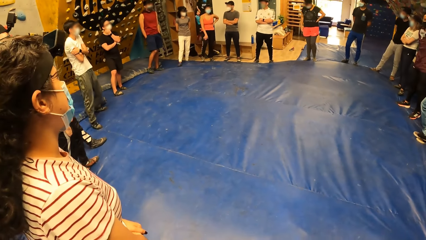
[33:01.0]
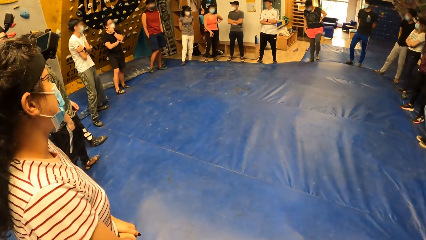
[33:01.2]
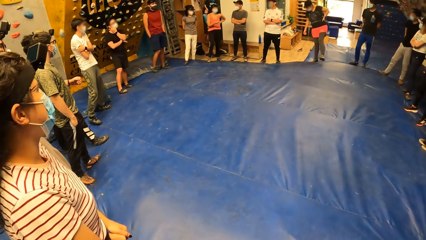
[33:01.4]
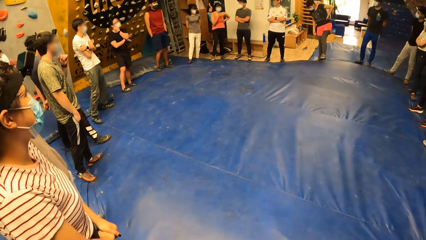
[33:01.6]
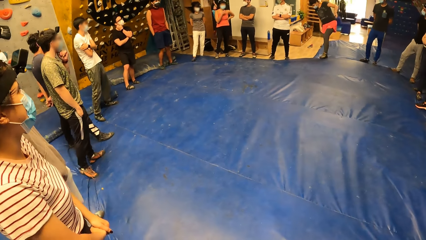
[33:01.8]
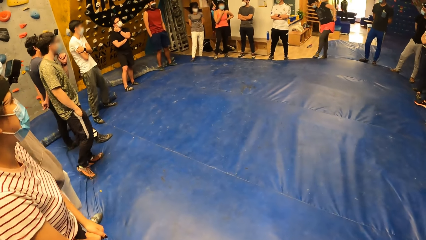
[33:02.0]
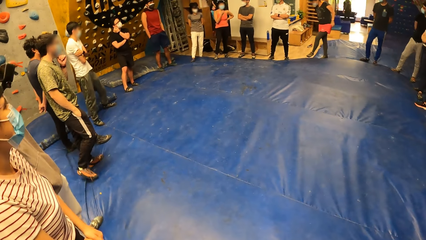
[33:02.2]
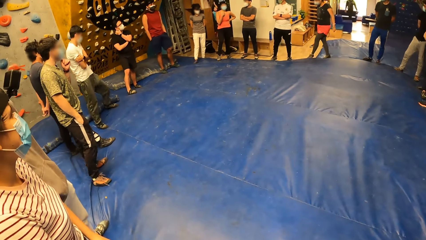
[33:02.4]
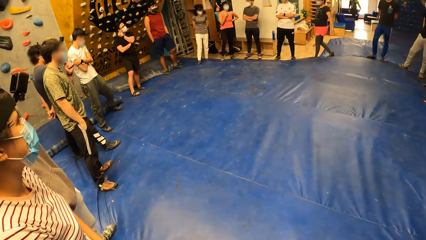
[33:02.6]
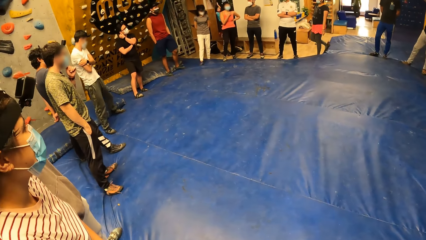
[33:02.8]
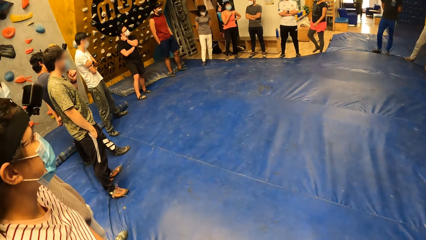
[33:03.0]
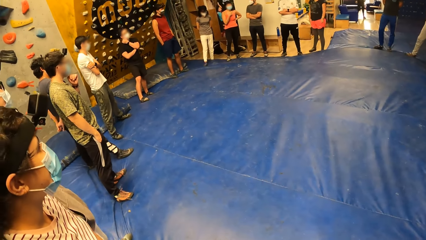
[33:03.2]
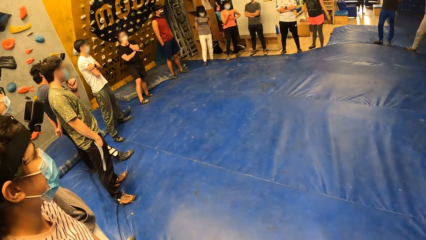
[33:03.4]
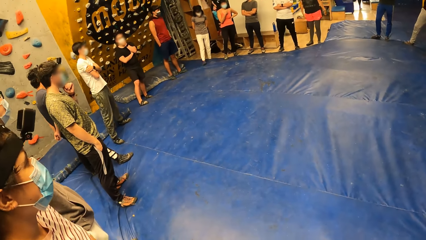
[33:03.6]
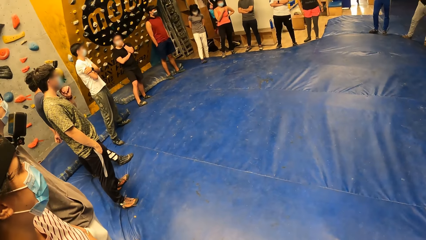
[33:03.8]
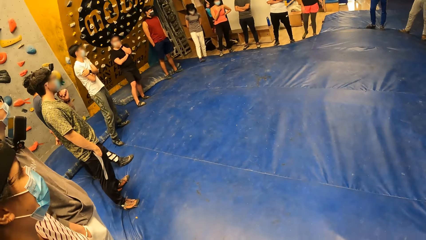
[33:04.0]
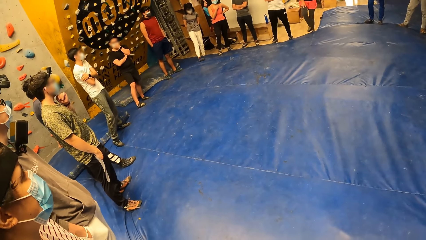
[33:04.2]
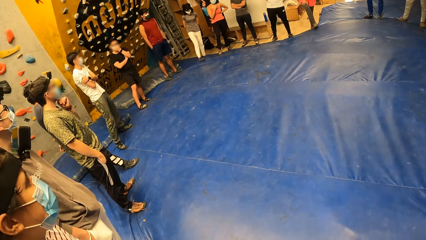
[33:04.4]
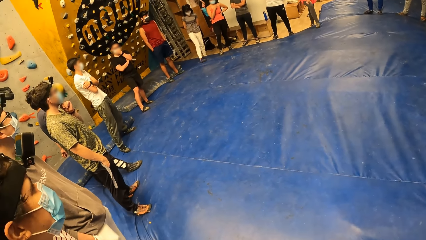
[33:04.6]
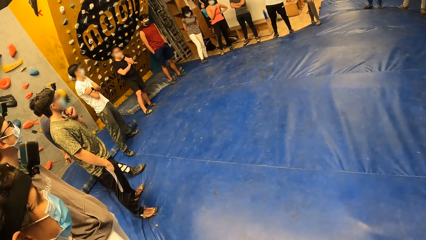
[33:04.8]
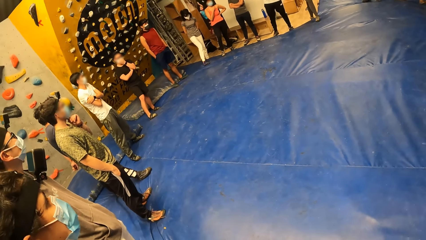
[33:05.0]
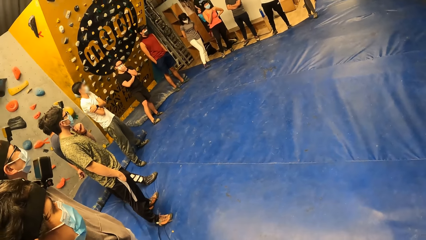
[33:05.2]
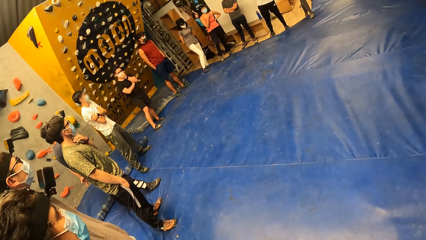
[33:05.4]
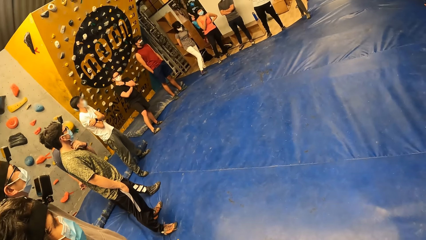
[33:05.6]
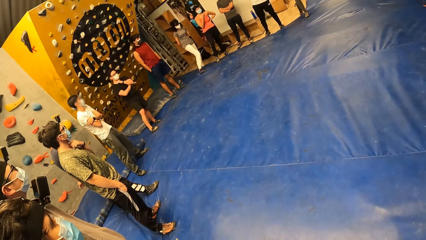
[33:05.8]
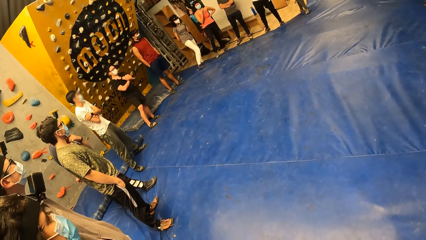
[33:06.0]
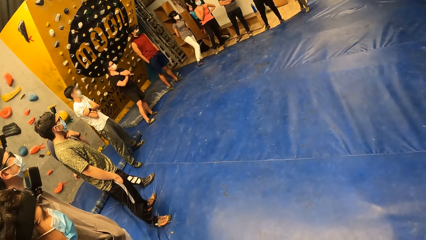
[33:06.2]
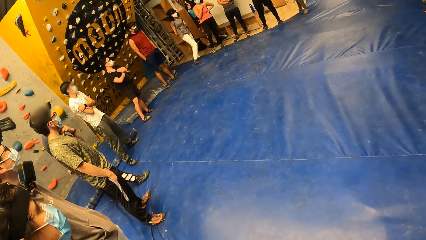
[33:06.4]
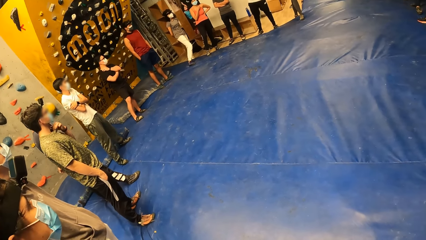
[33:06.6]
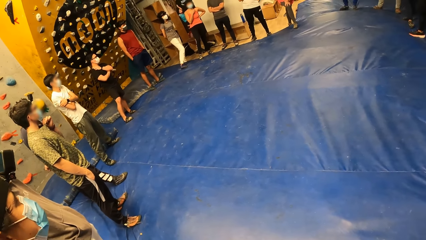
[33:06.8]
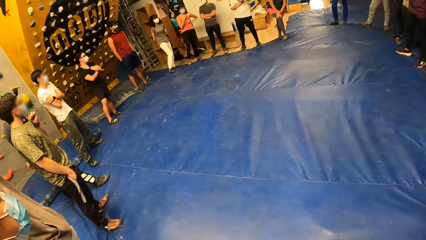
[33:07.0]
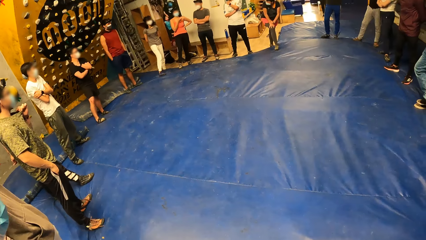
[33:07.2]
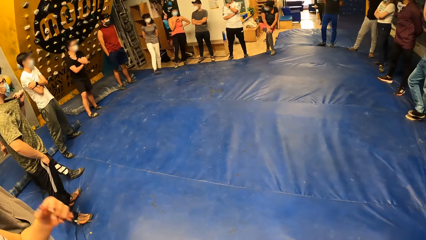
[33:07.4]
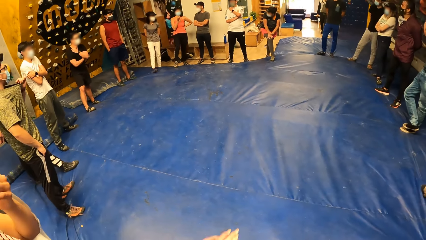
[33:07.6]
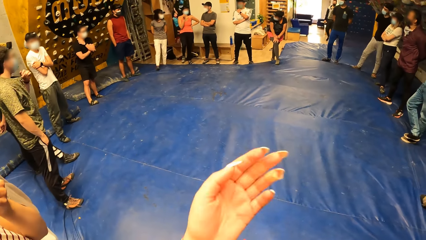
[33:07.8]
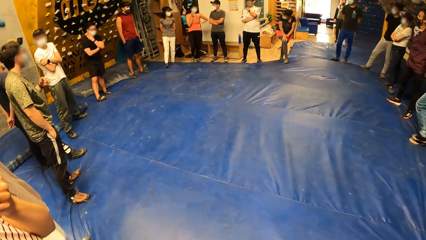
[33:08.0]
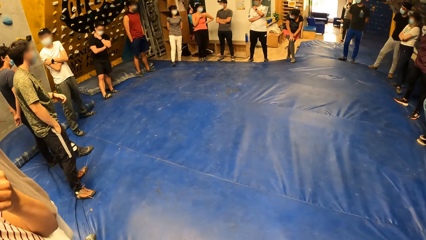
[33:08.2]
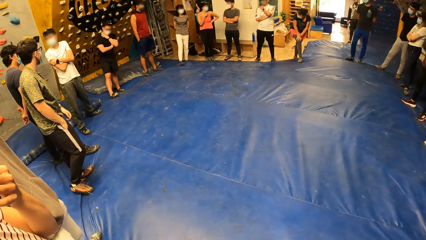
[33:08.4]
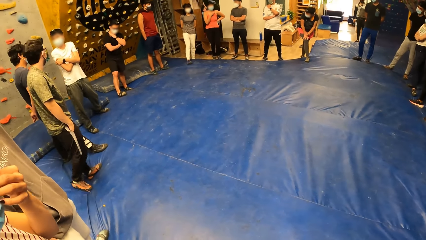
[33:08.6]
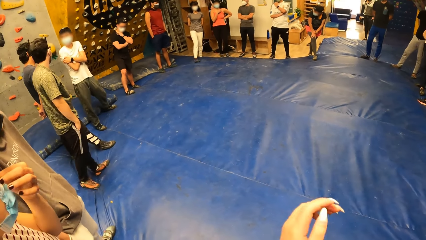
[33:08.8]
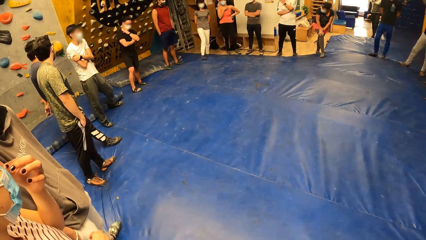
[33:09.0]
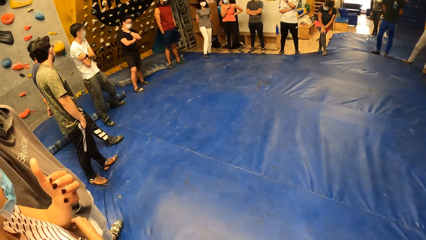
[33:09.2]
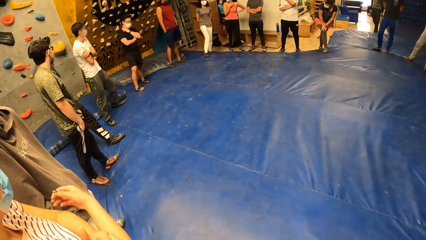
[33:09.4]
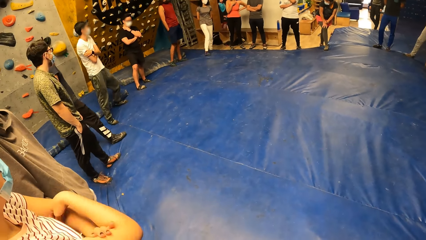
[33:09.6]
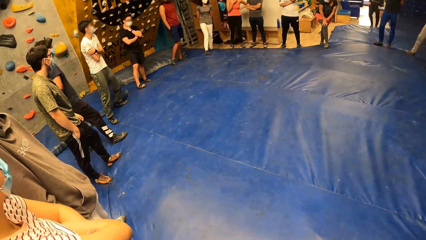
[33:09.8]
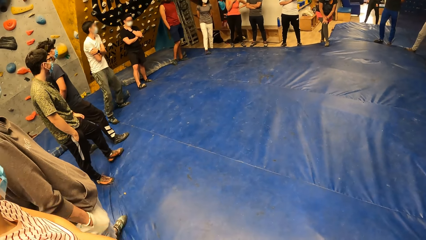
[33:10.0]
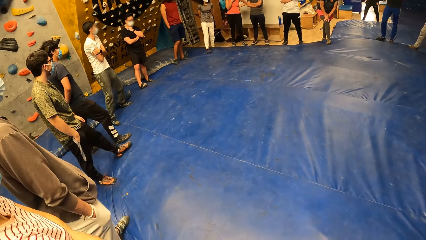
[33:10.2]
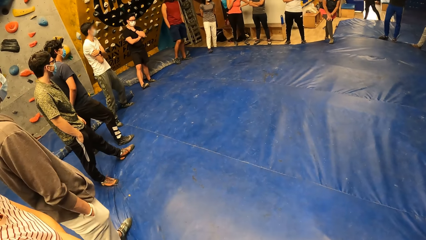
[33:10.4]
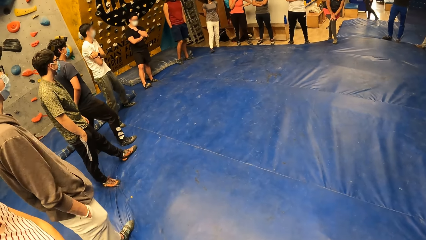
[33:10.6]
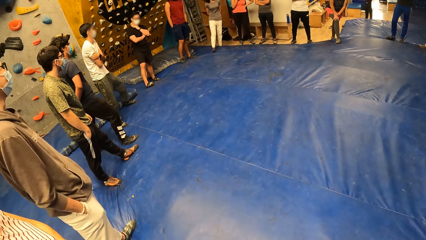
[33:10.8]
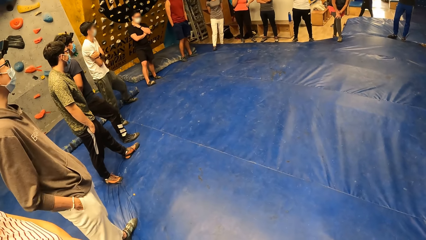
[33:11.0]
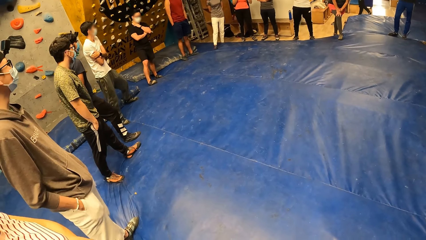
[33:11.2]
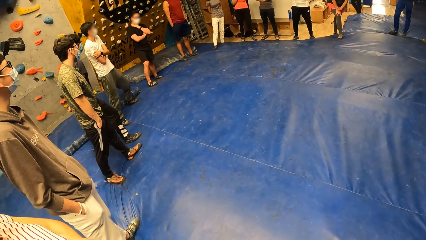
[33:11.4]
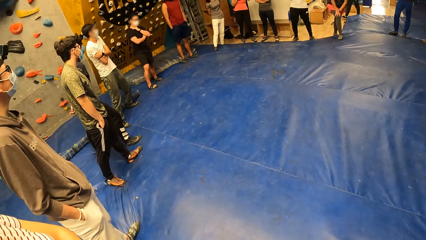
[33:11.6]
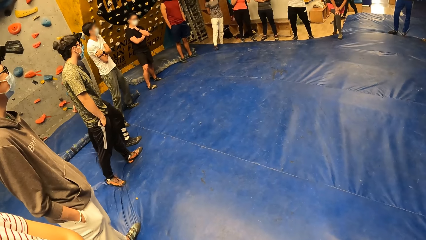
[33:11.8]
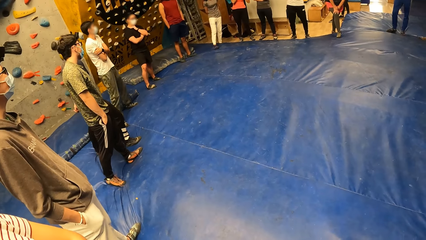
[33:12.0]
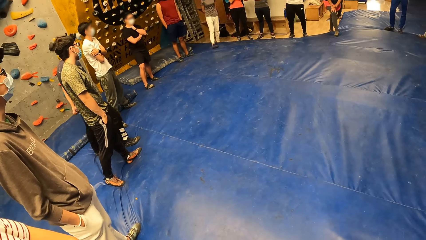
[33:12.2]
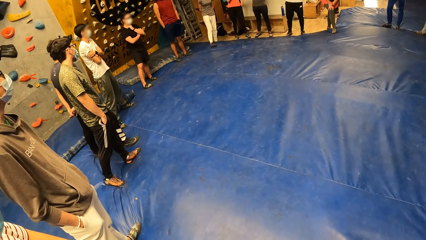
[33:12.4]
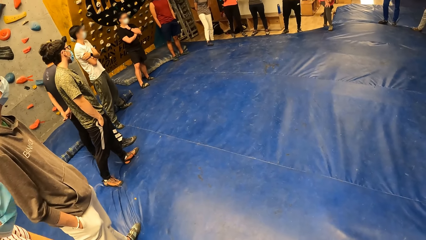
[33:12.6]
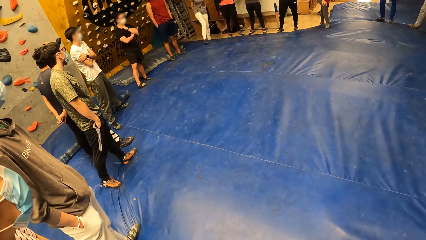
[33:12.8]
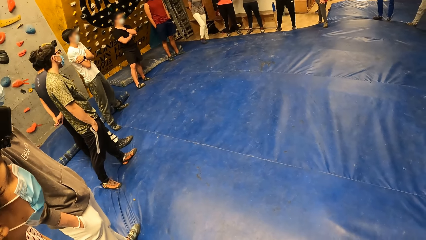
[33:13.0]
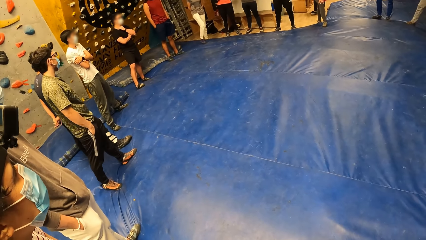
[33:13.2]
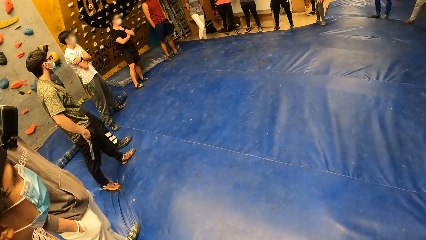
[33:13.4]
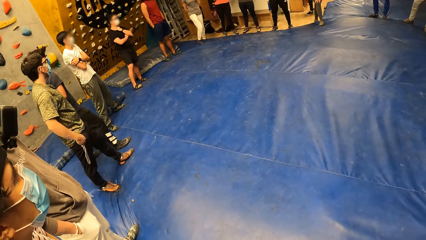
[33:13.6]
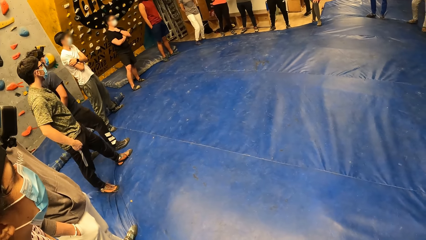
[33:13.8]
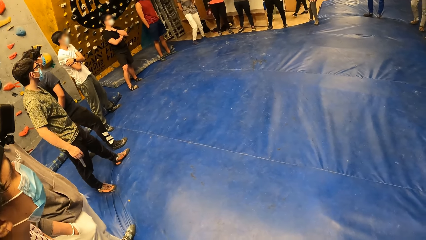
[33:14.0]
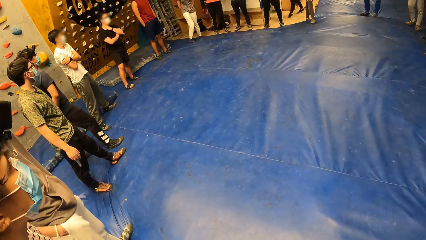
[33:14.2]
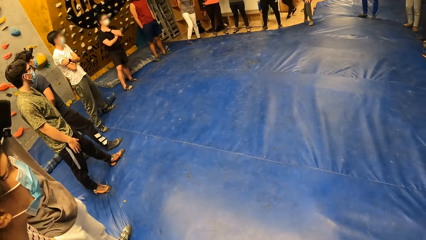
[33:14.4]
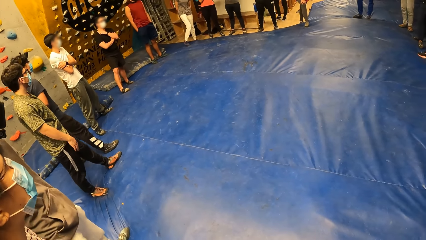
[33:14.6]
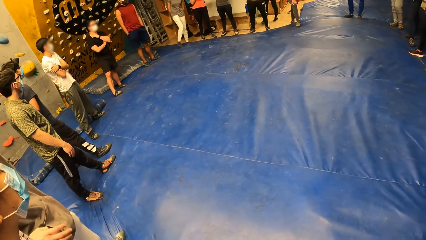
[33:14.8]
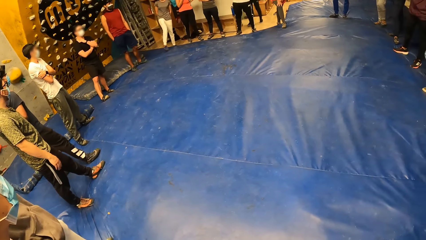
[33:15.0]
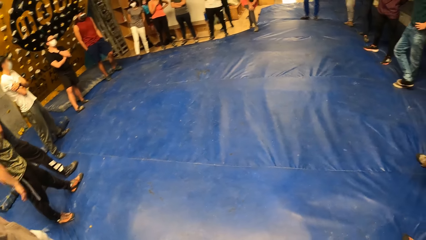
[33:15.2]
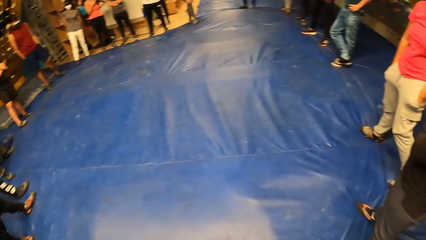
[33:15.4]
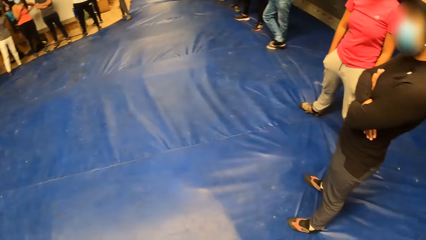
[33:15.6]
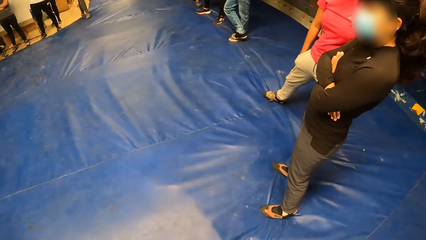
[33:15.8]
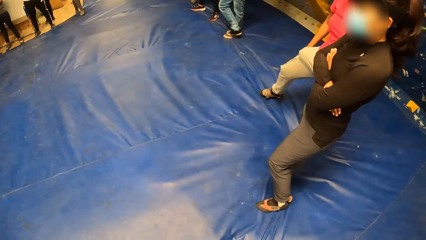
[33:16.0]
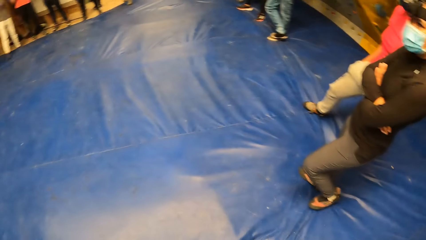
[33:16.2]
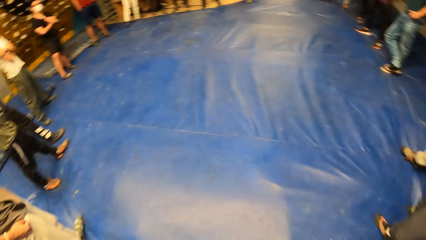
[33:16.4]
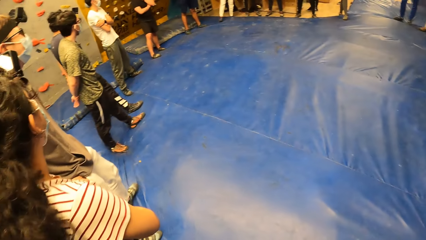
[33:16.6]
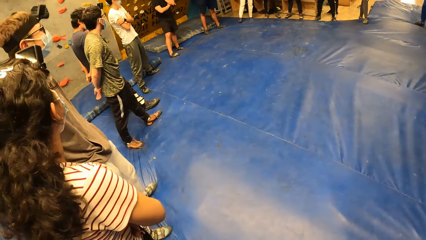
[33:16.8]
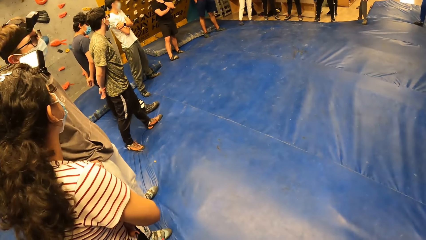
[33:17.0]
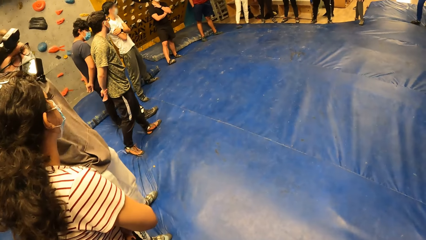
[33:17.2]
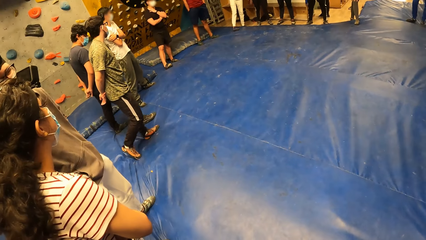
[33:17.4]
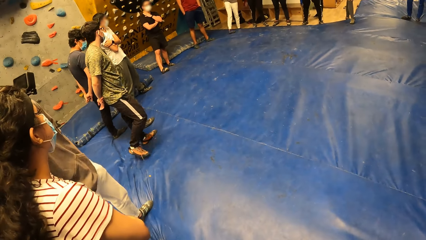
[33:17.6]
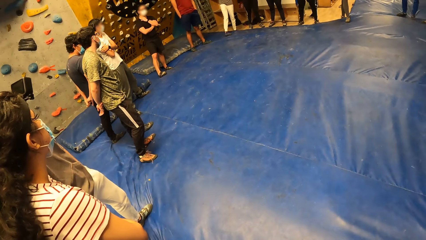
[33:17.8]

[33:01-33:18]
Another person stretches her leg.
